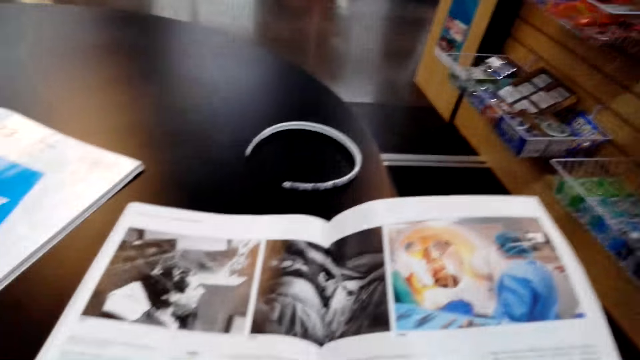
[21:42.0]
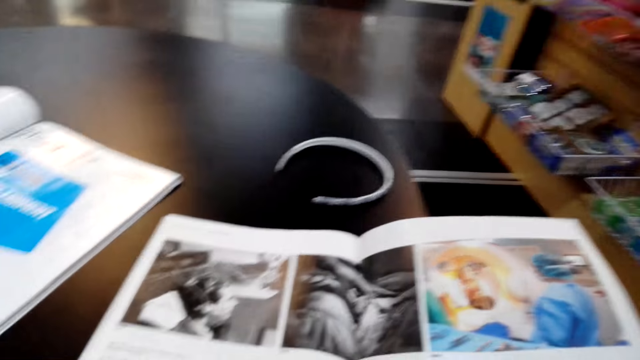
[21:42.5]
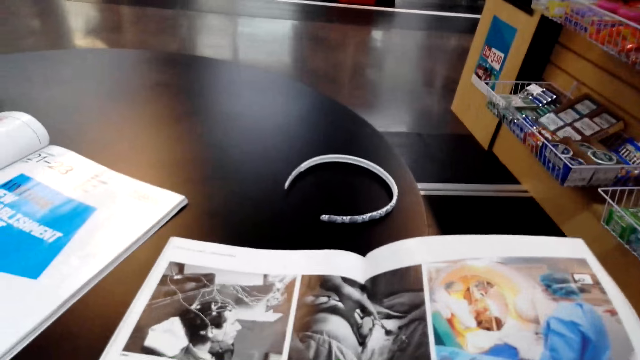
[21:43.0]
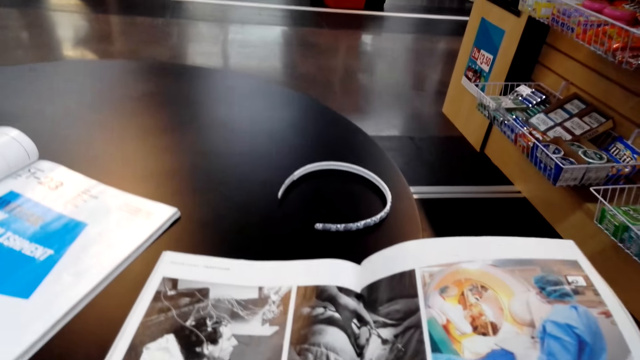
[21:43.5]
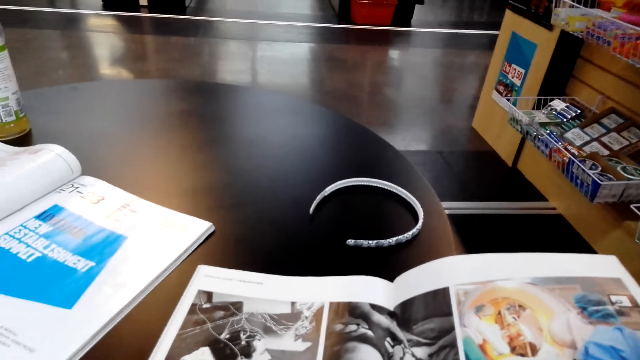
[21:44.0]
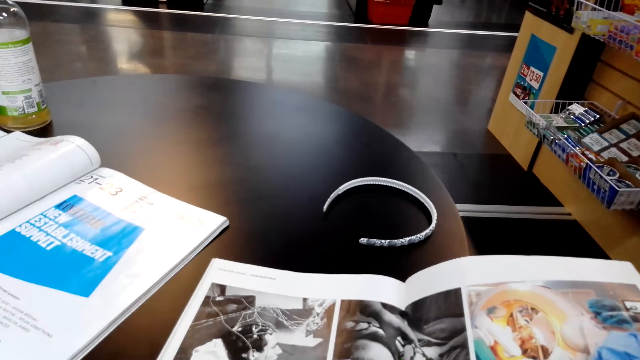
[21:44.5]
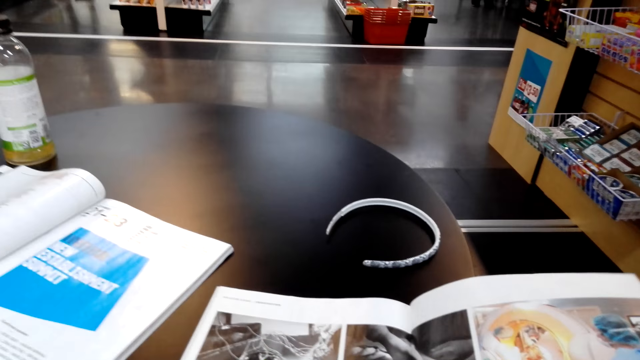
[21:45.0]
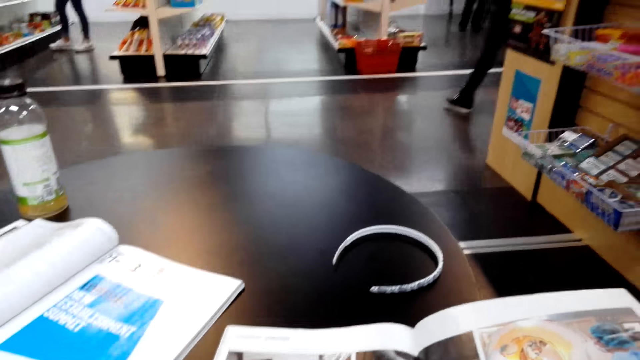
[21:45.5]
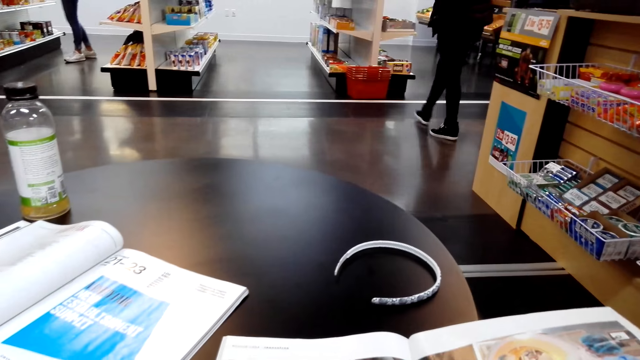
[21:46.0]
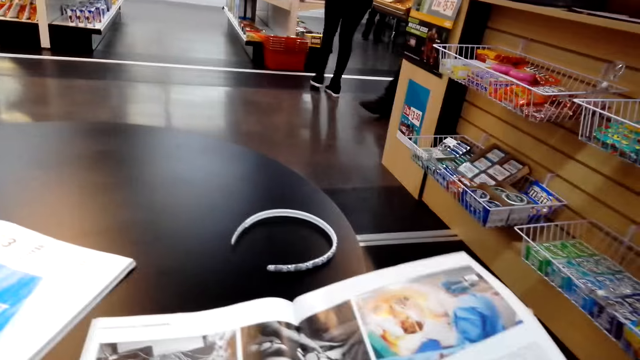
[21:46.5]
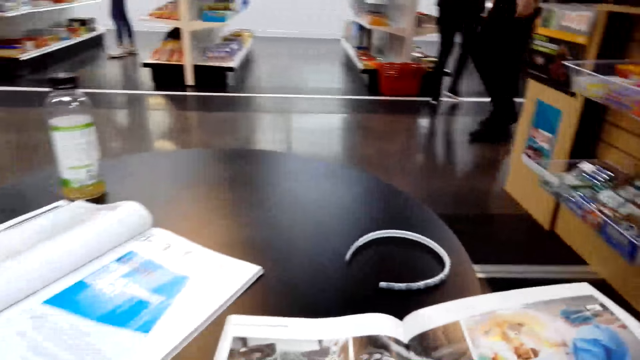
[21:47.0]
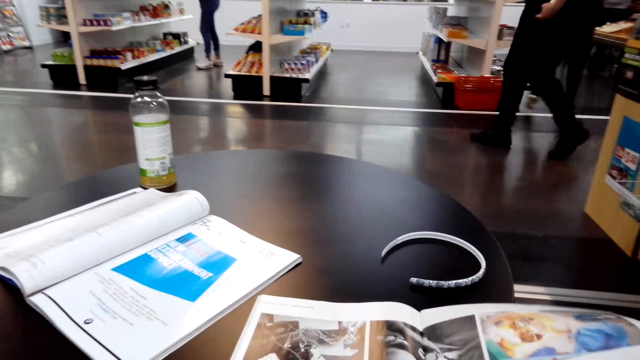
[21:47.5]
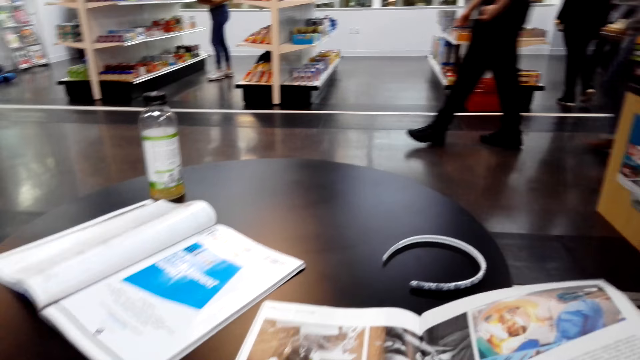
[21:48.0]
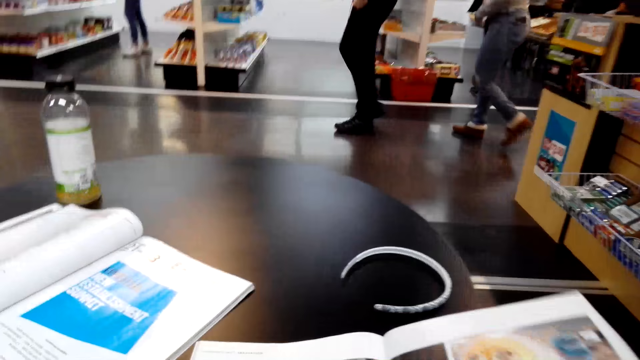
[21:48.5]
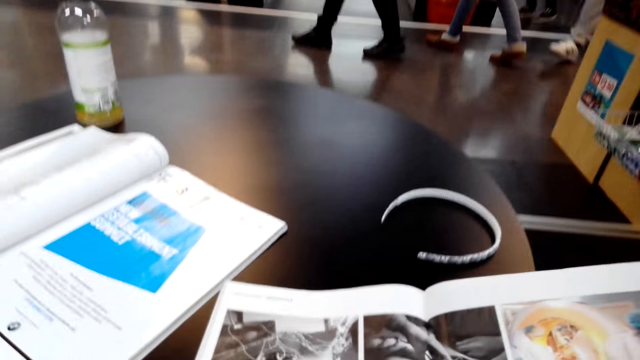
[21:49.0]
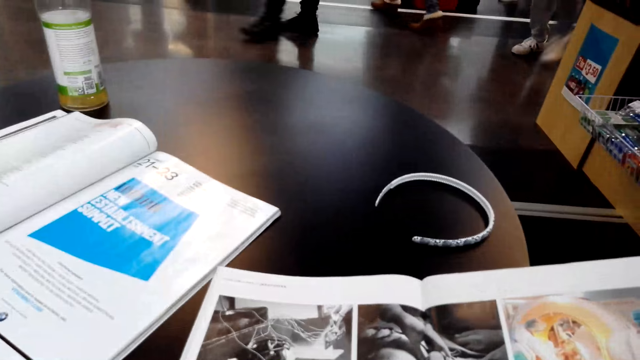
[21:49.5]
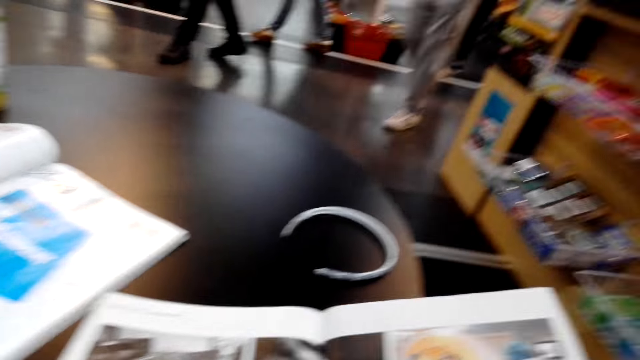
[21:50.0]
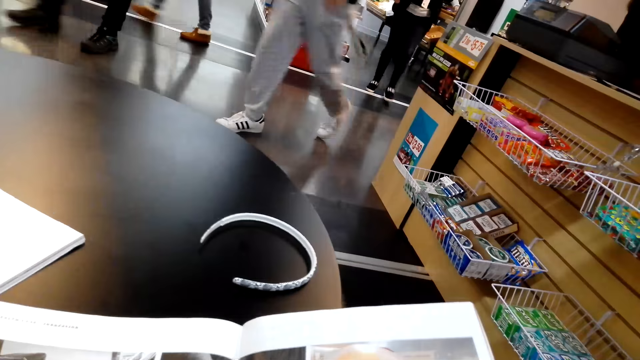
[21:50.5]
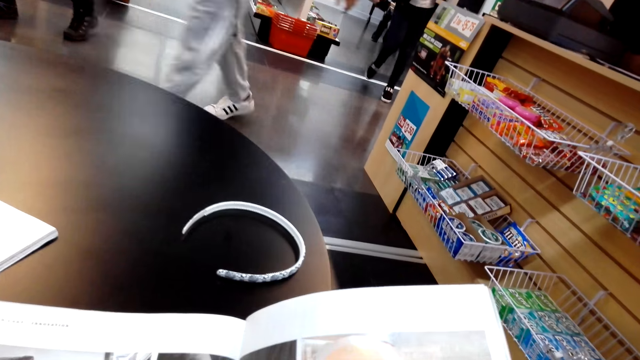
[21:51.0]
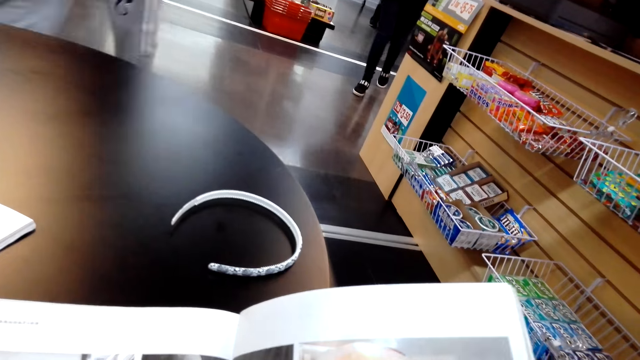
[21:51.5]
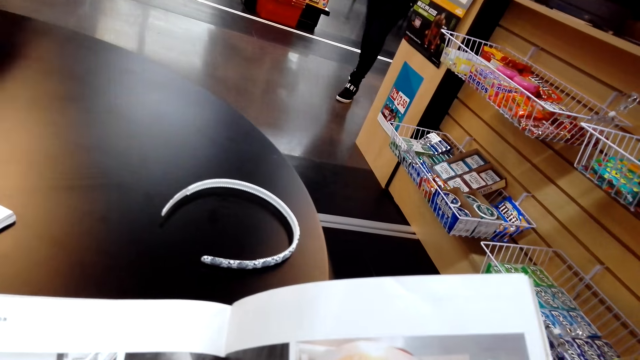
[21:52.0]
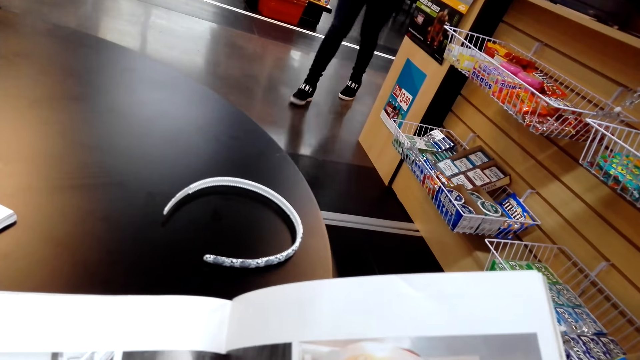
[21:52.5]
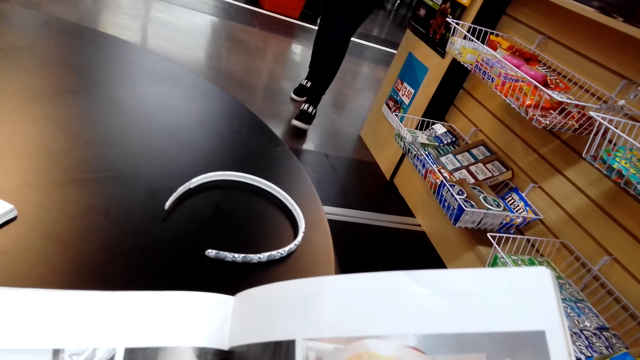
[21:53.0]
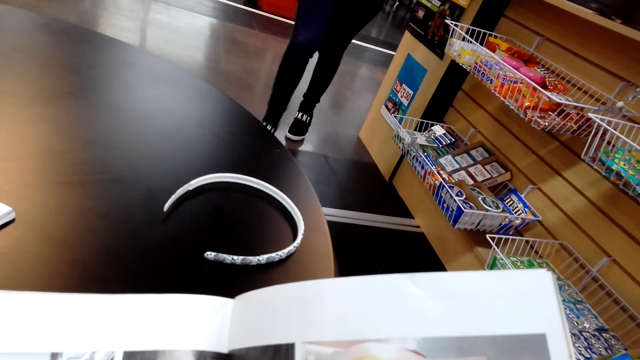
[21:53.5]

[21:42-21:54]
The camera wearer peruses the magazine. They look around.

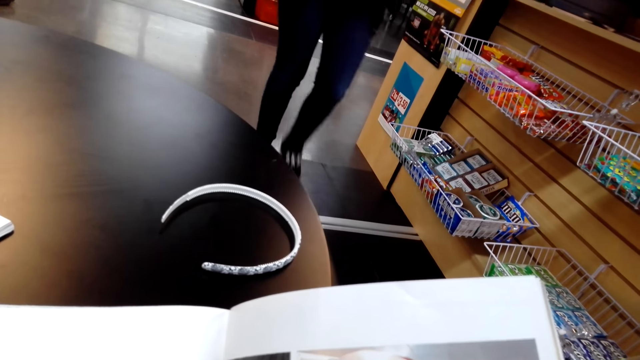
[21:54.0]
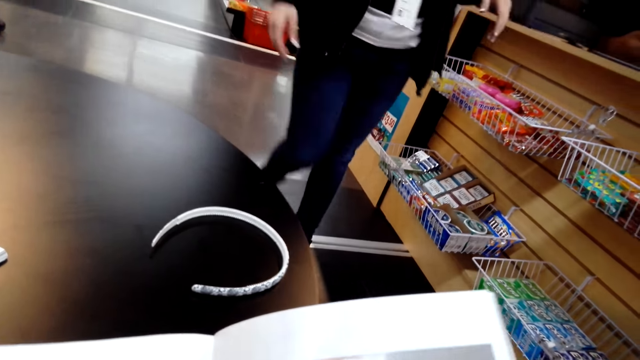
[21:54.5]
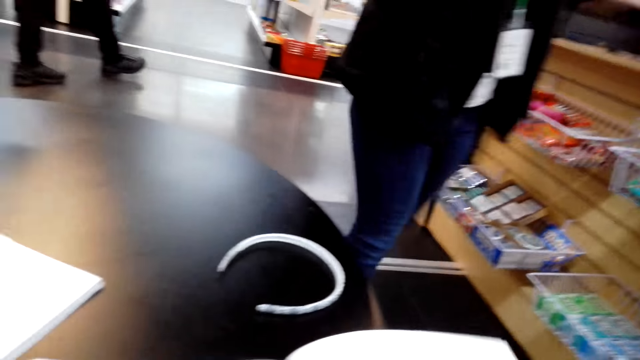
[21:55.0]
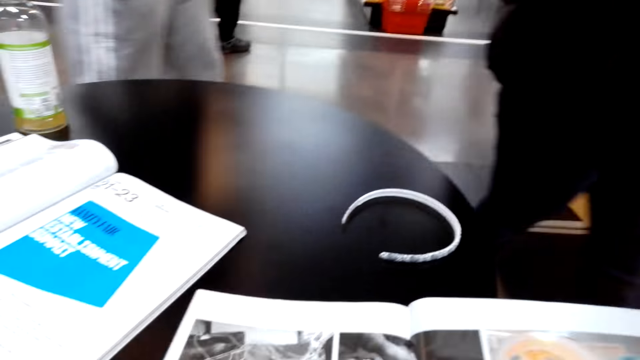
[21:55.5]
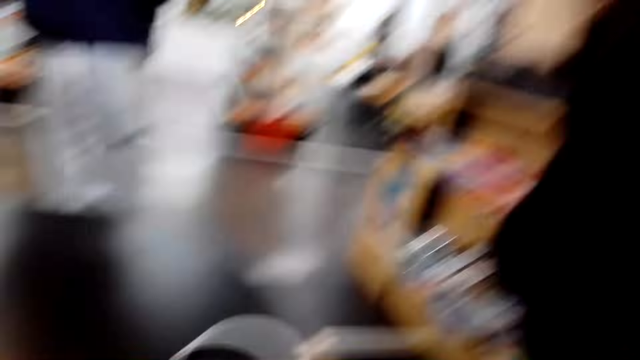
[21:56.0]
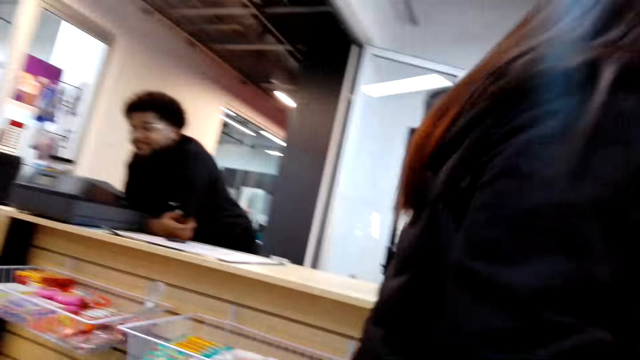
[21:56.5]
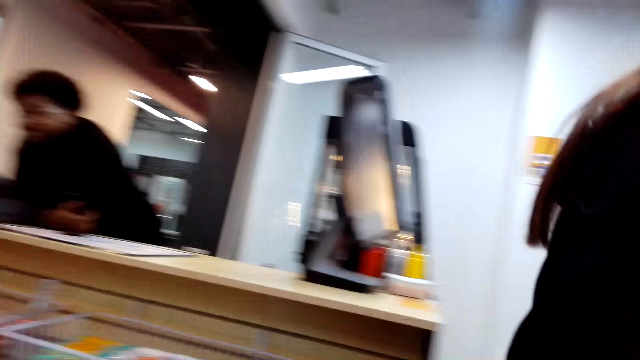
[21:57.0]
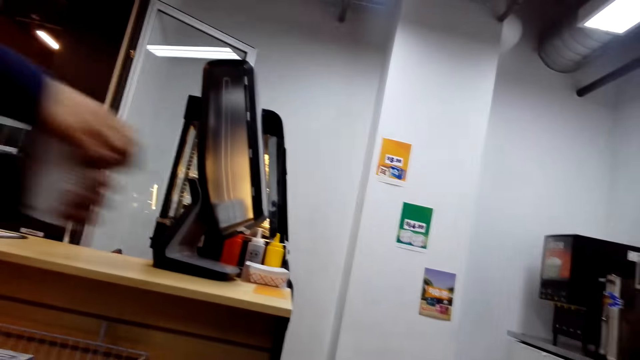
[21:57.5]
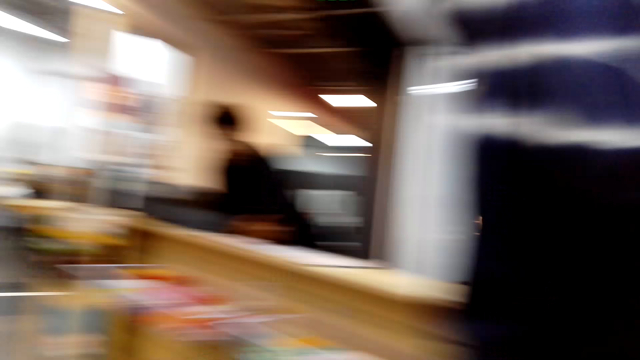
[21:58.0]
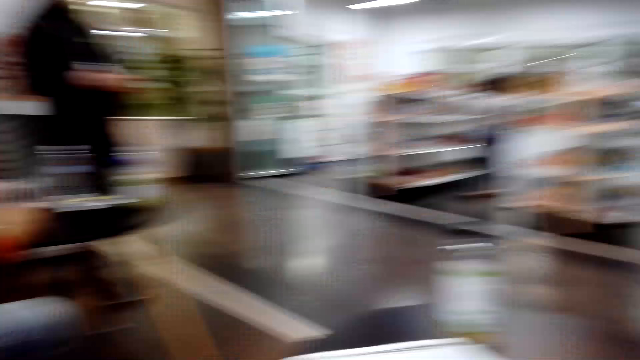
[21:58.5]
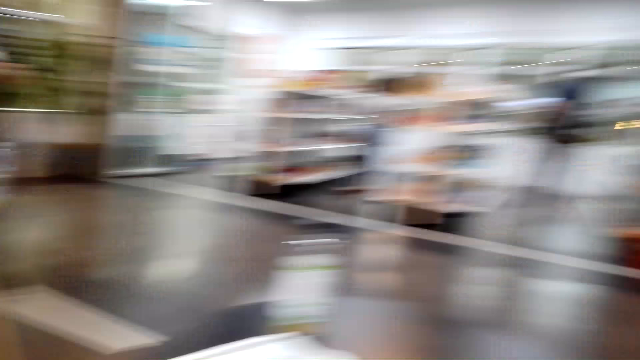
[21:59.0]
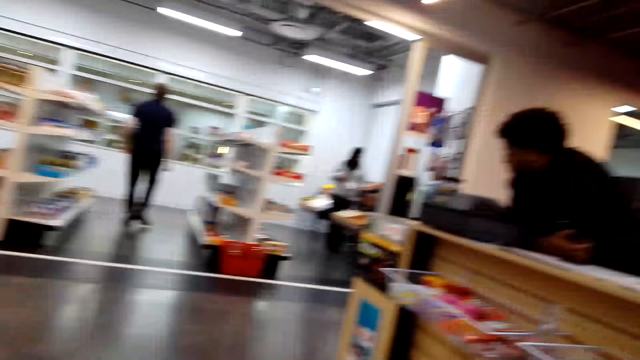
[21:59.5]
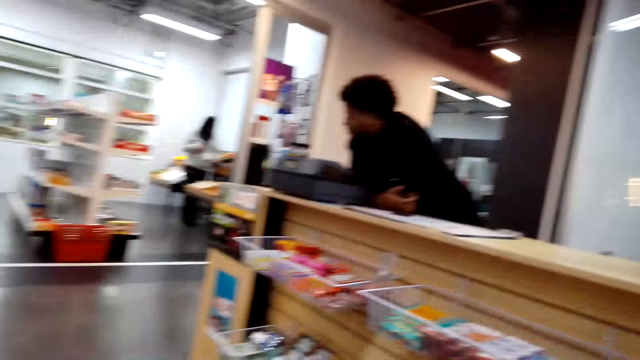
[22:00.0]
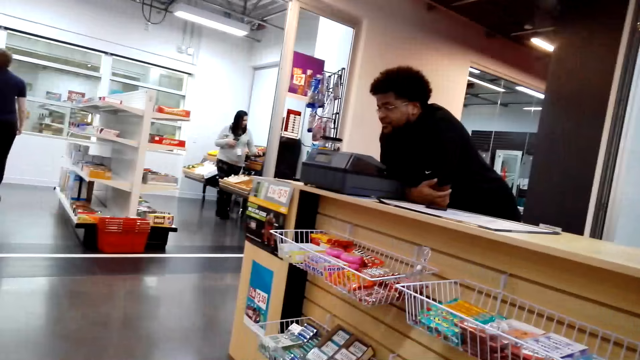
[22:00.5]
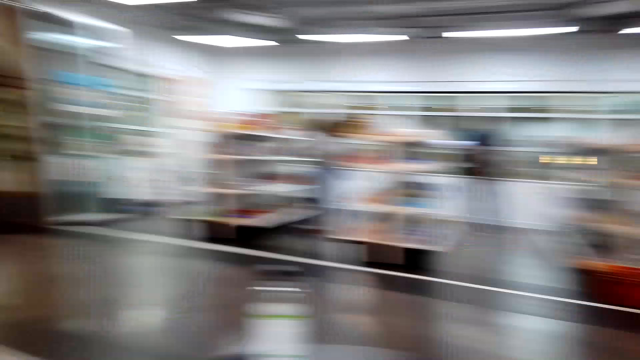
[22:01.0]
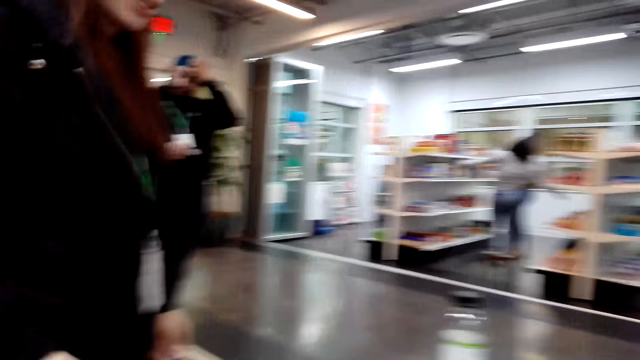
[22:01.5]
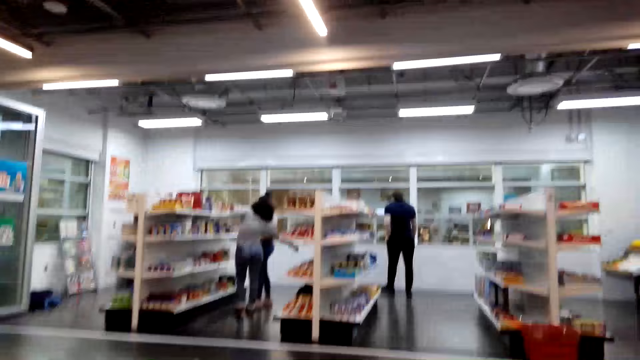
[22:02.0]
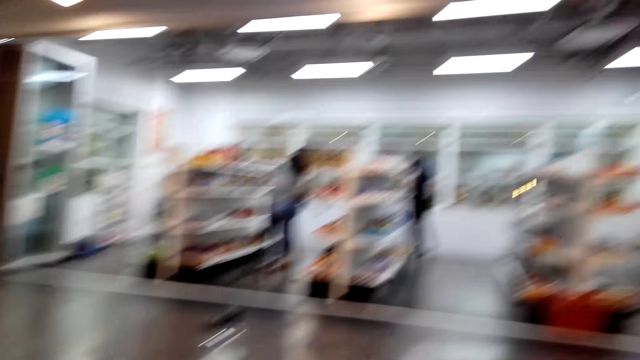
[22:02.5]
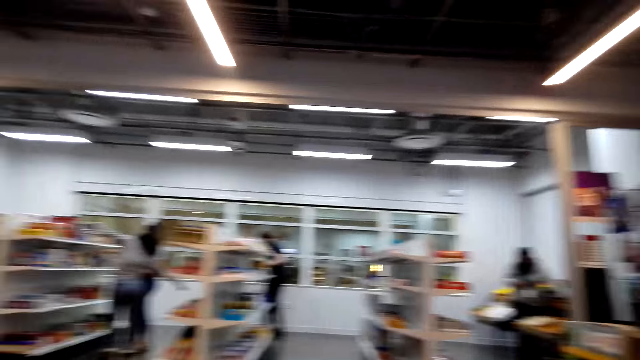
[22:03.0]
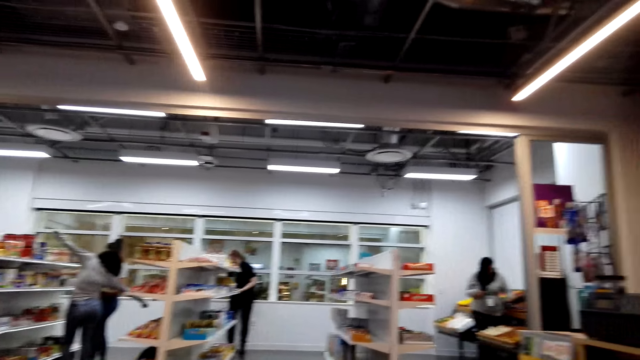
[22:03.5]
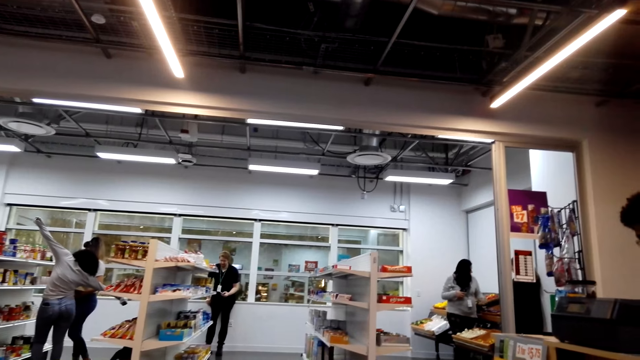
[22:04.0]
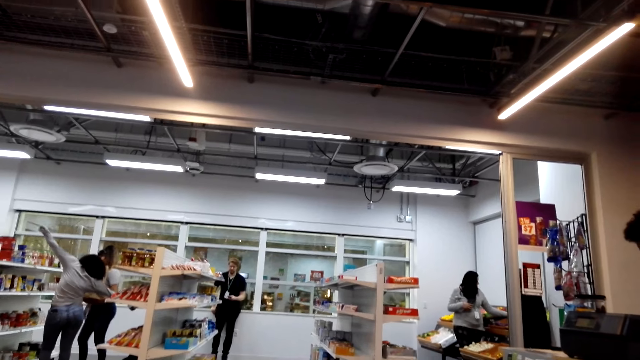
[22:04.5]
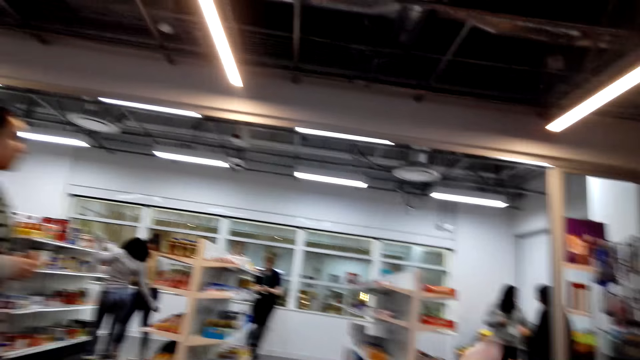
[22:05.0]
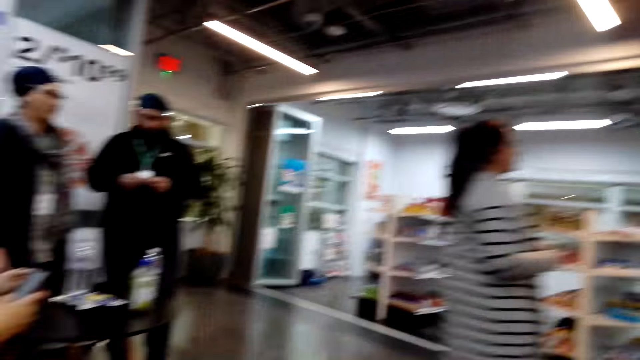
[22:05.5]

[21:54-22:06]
The camera wearer looks around. They look around again. They talk.
